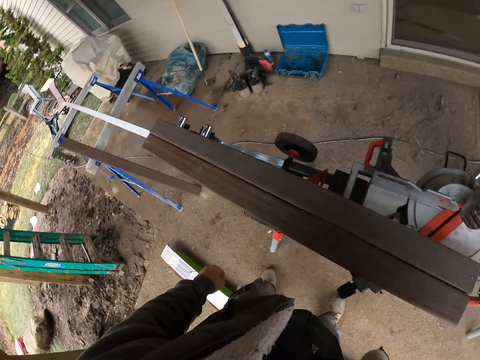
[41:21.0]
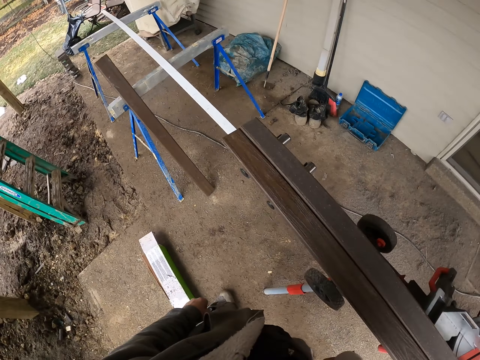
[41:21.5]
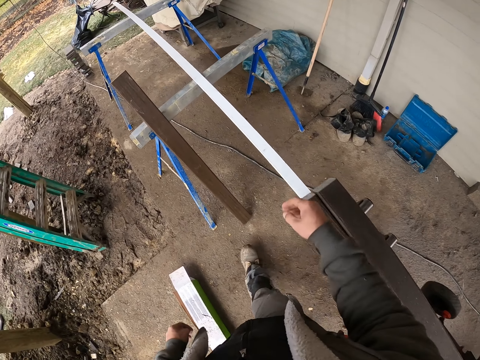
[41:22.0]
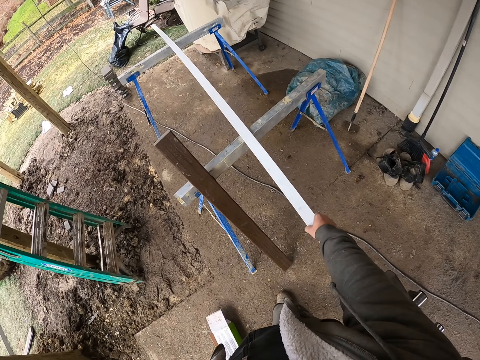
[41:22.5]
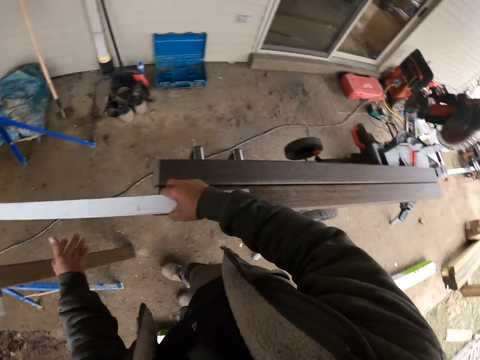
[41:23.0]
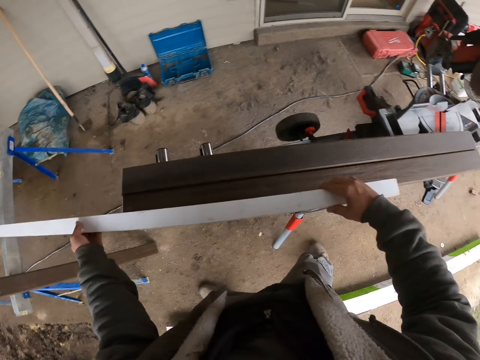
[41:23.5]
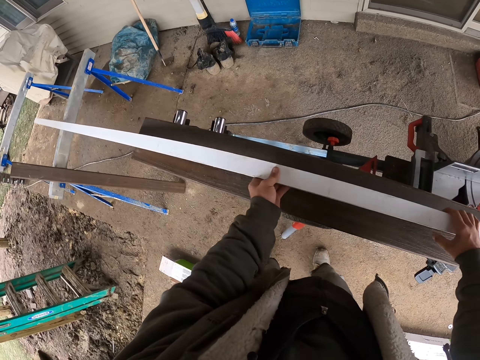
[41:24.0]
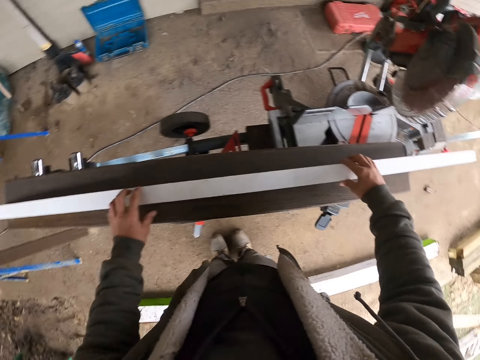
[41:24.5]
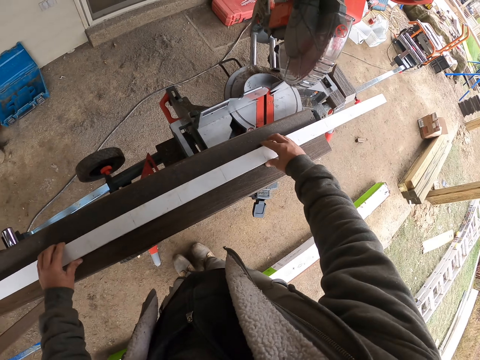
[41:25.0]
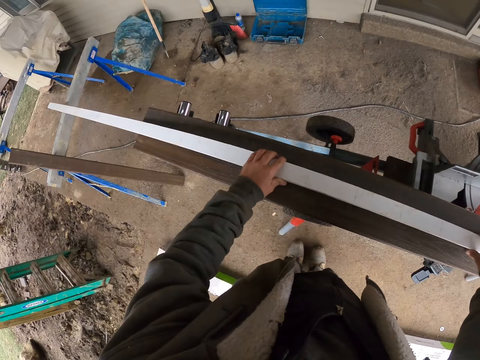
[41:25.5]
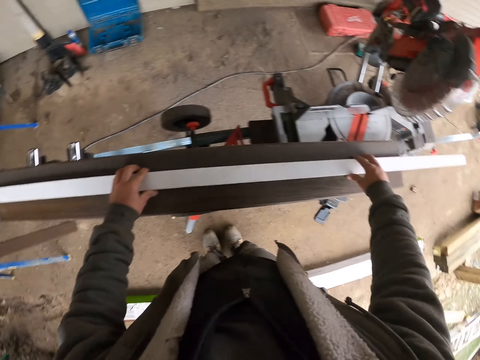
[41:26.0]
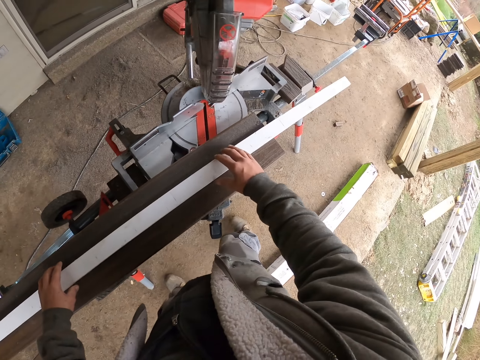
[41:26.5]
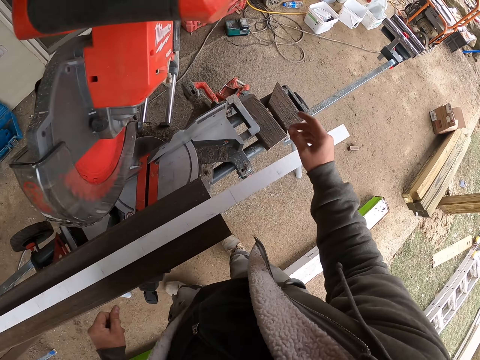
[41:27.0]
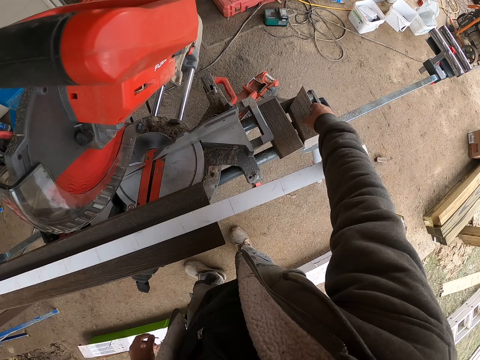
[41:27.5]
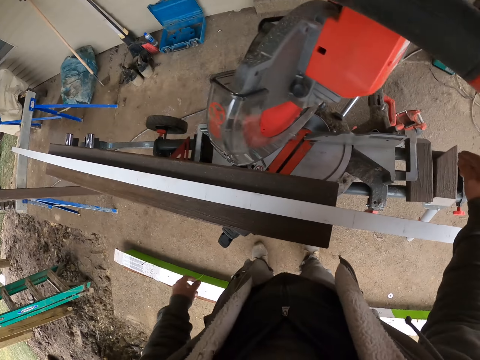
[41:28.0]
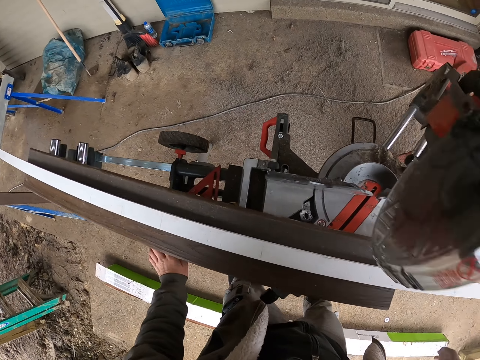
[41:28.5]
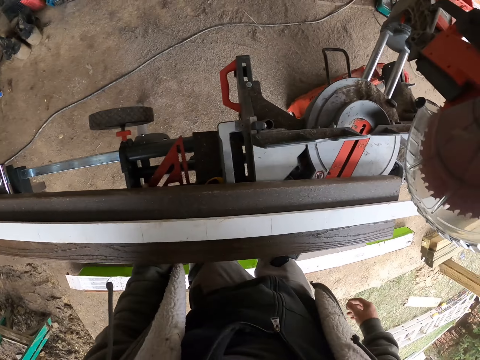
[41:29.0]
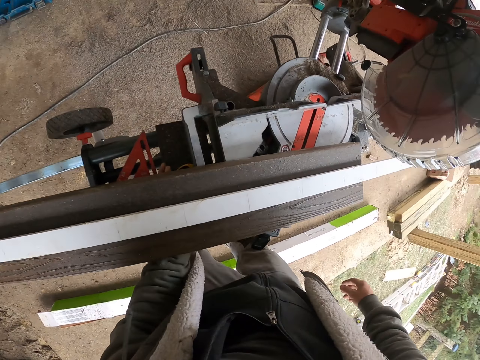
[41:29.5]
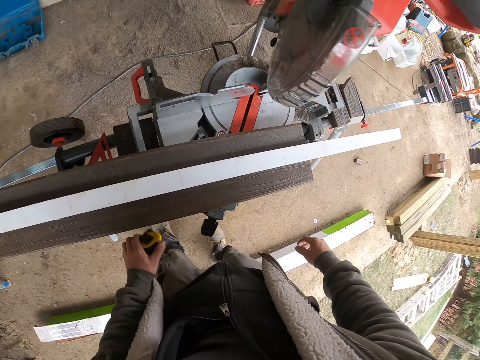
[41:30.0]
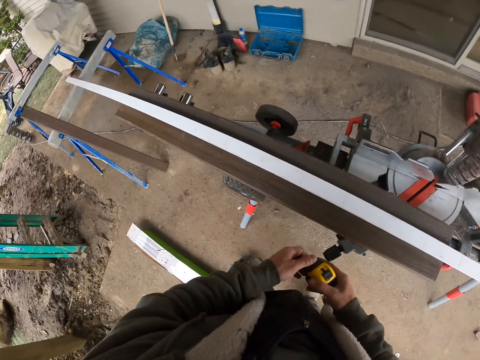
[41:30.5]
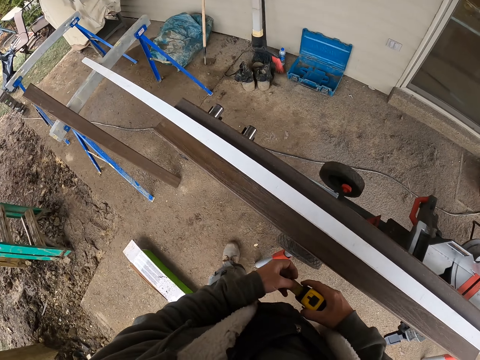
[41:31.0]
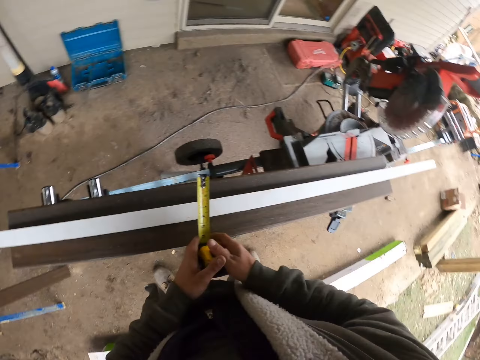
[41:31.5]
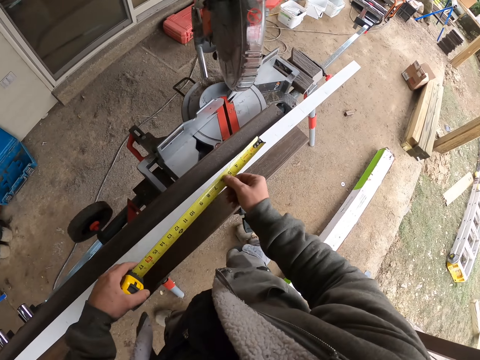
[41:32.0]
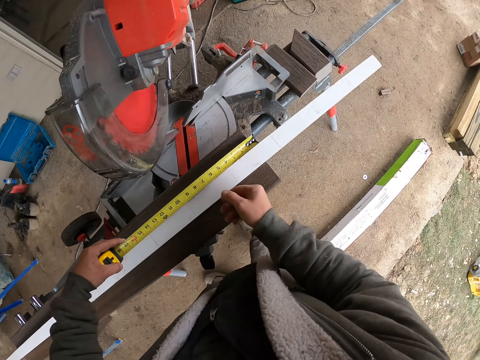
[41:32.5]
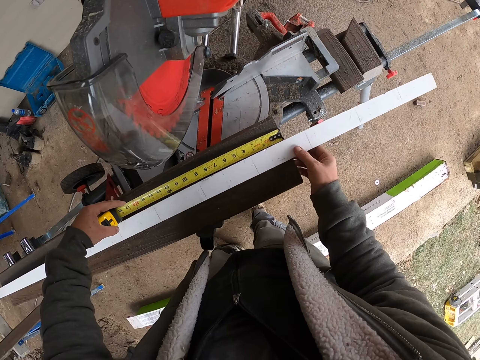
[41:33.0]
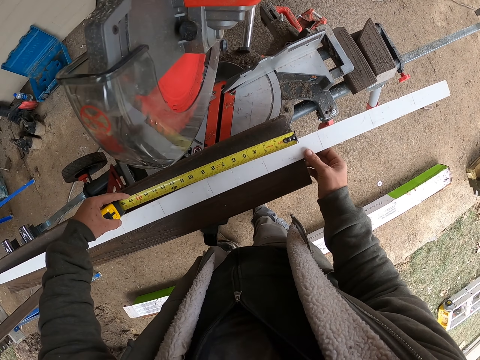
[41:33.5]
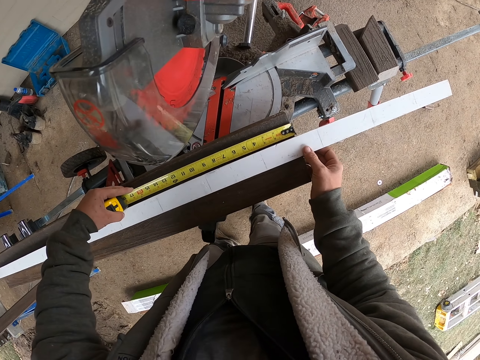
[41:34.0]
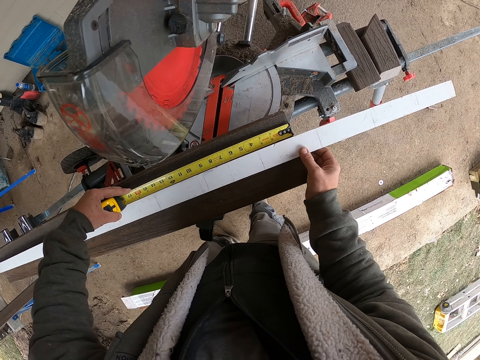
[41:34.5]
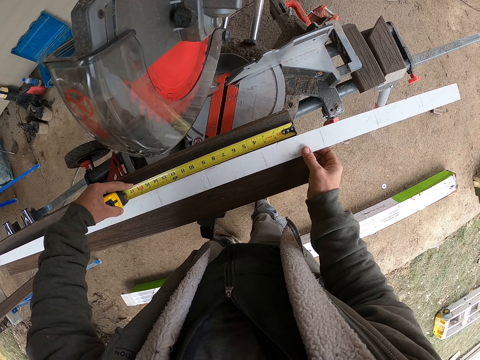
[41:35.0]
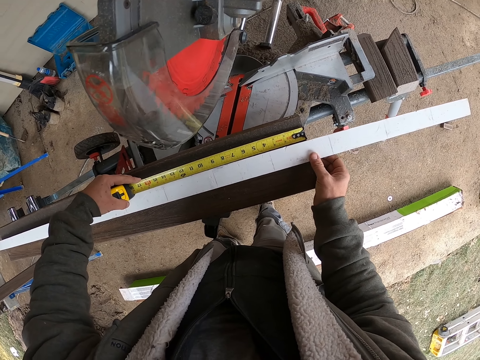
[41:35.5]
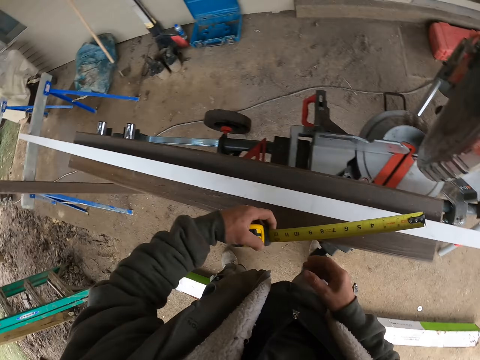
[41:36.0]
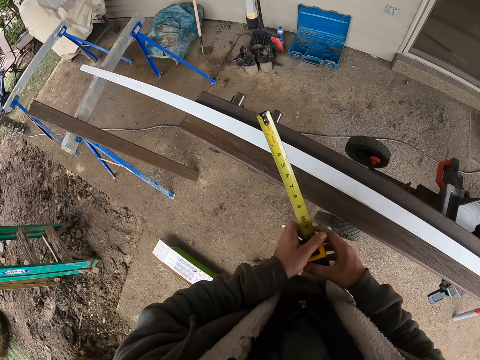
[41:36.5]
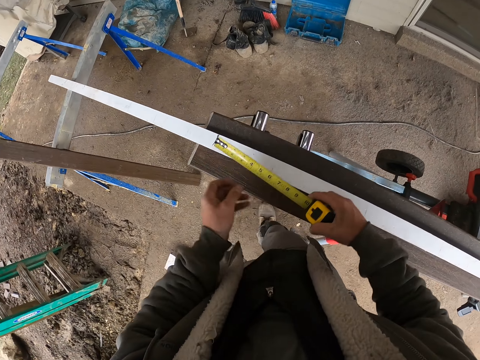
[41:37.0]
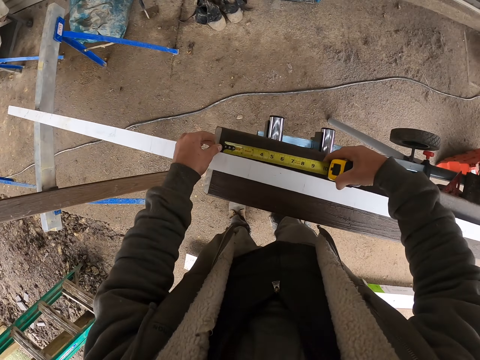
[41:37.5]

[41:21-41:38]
The camera wearer takes the wood. They pick the ruler. They place the ruler on the wood. They align the wood on the table. They touch the wood. They pick the tape measure or tape and pass the tape measure to the right hand. They measure the wood with the tape.

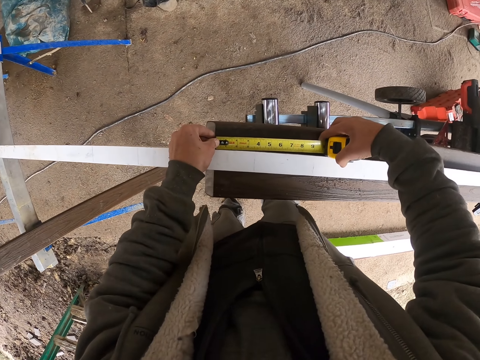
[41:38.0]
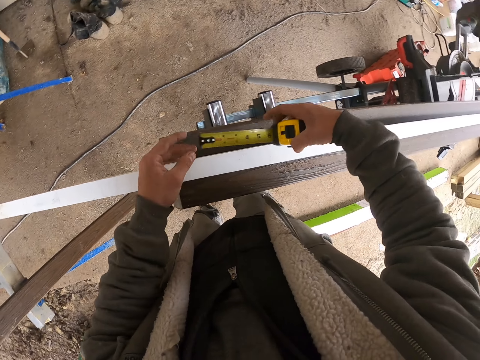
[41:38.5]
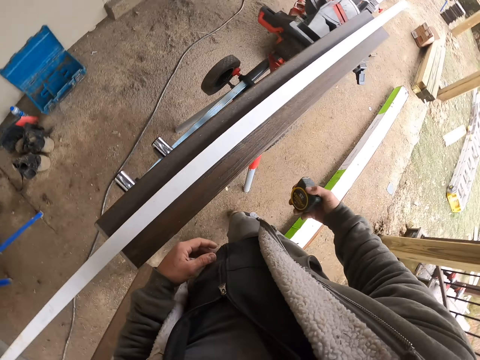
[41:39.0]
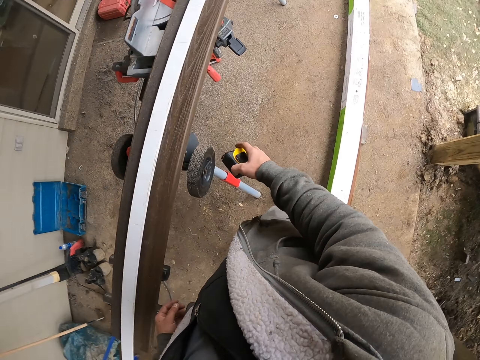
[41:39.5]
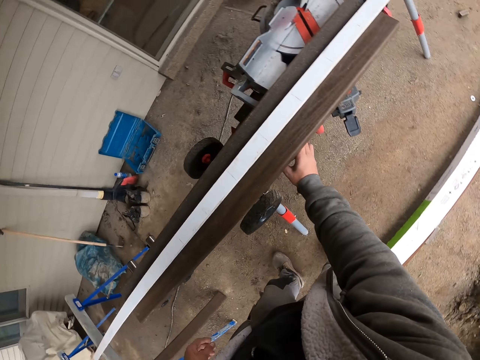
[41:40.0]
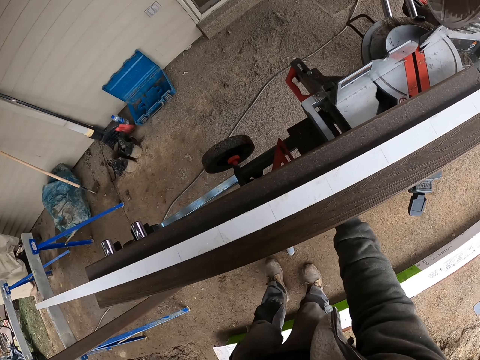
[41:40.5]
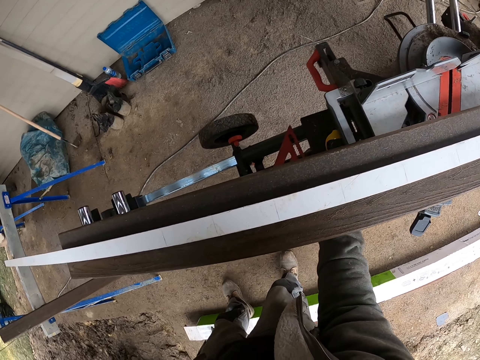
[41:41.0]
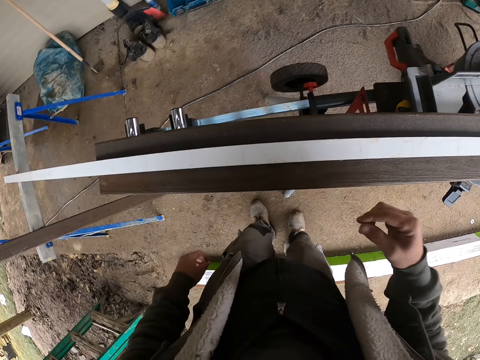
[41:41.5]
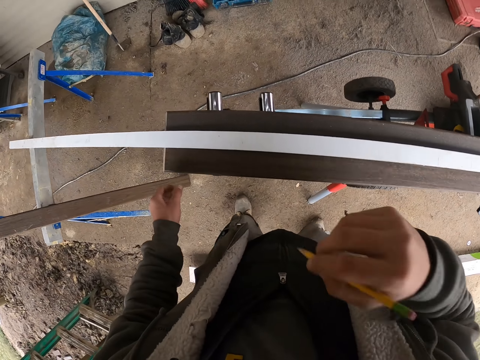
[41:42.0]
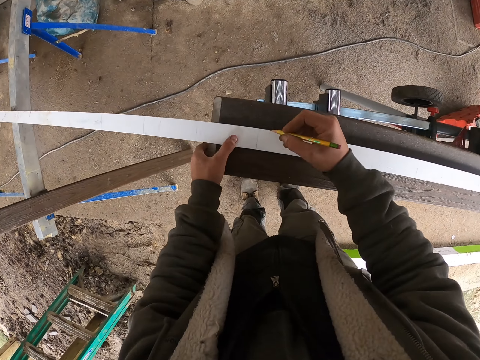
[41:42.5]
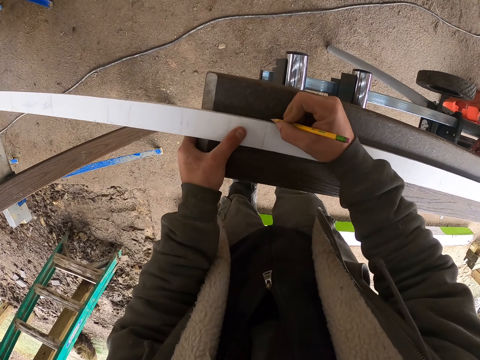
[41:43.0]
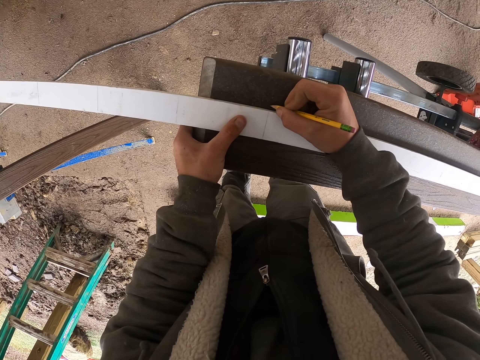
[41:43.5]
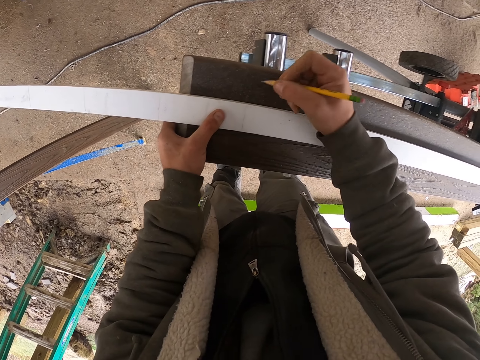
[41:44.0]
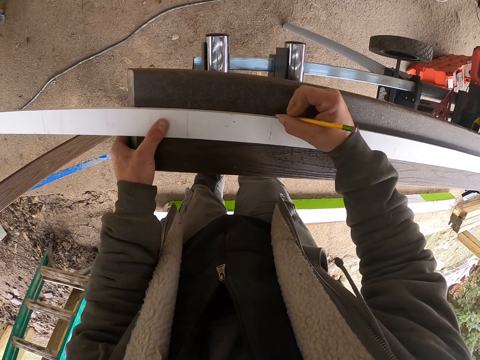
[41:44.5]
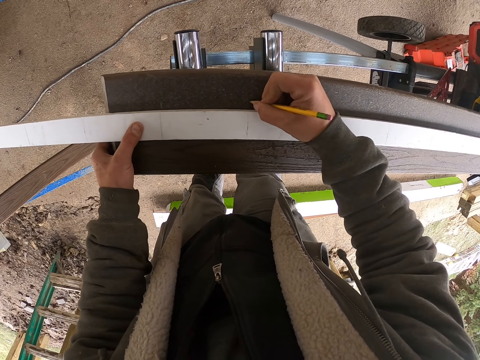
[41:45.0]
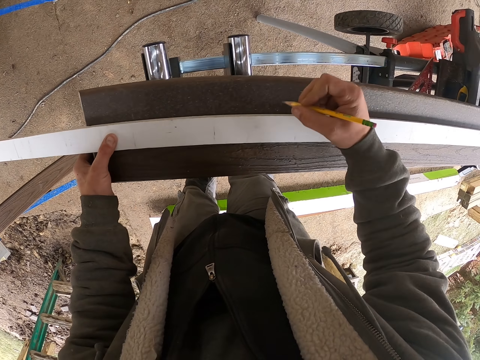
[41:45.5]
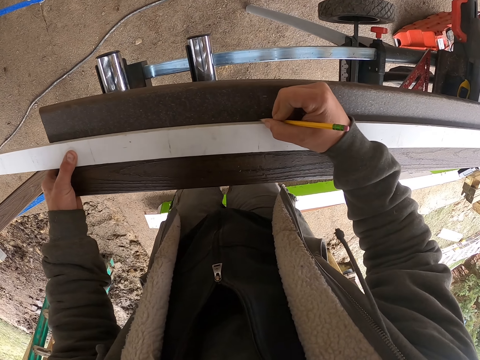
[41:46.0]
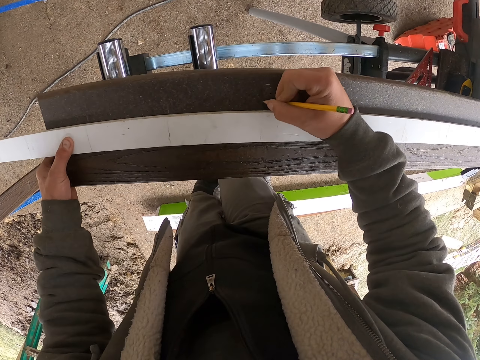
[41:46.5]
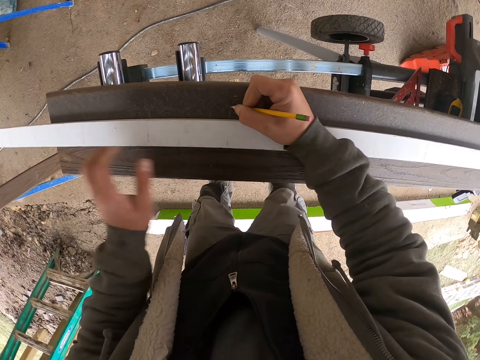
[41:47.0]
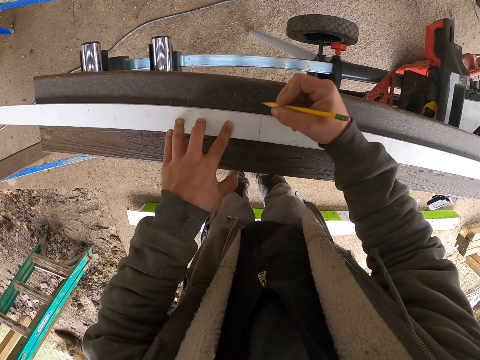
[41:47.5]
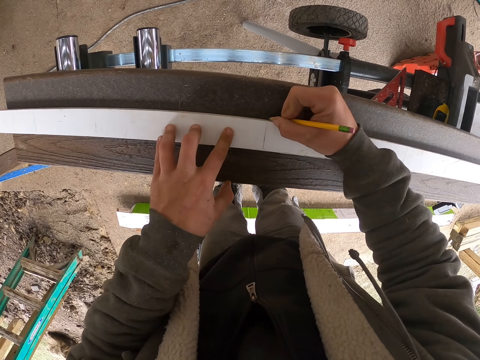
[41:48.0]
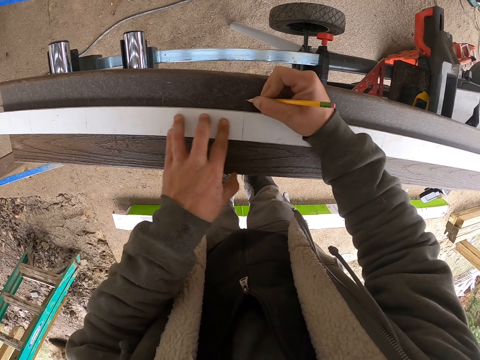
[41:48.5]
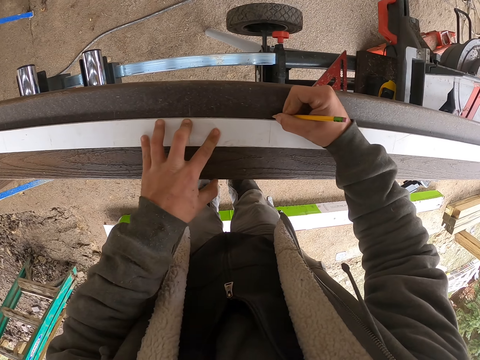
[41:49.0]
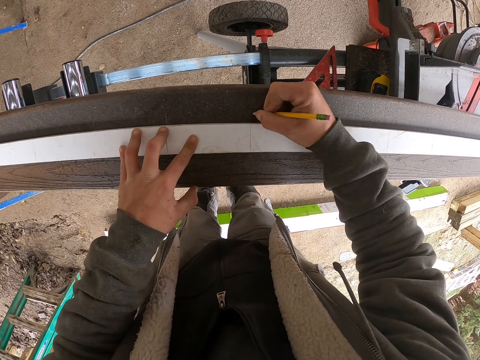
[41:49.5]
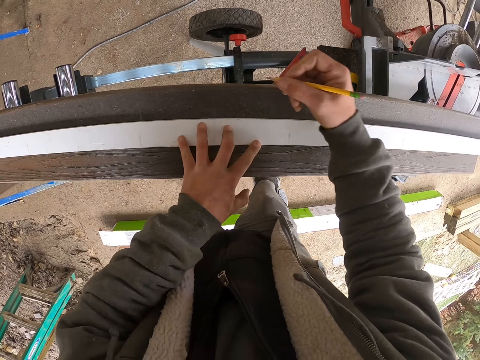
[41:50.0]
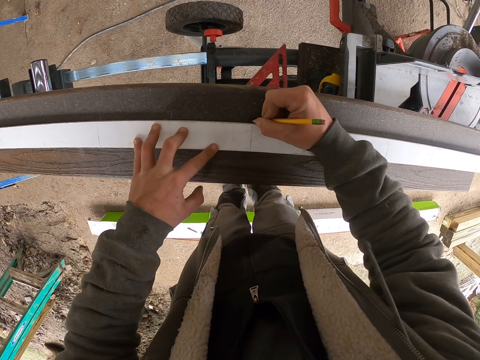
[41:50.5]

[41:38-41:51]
The camera wearer places the tape measure on the machine. They pick the pencil. They hold the pencil. They mark the wood with the pencil.
